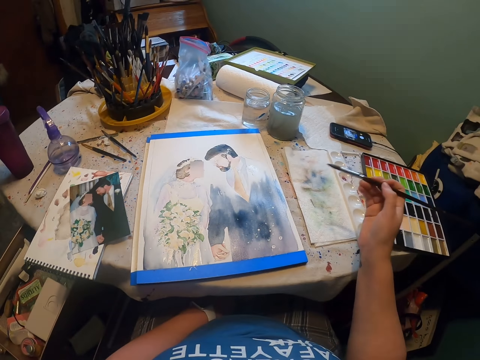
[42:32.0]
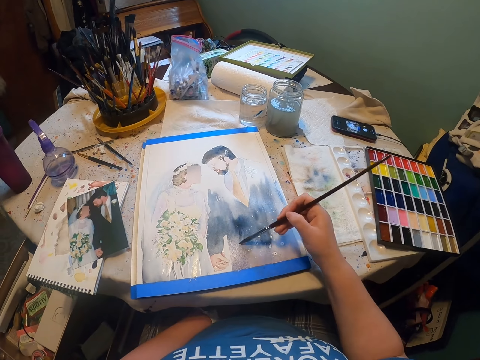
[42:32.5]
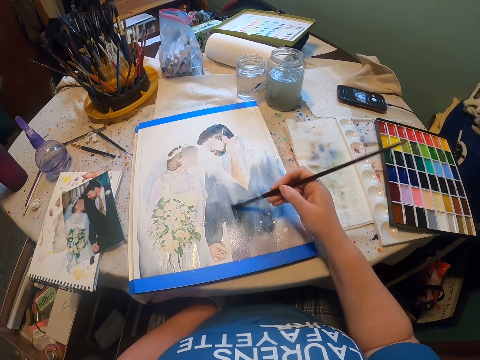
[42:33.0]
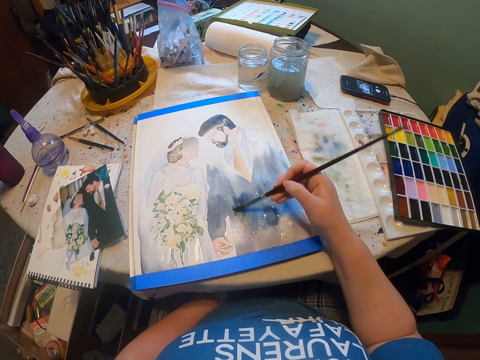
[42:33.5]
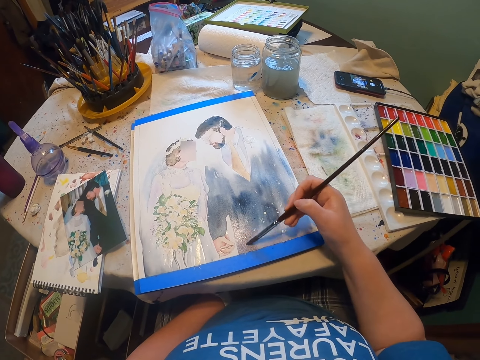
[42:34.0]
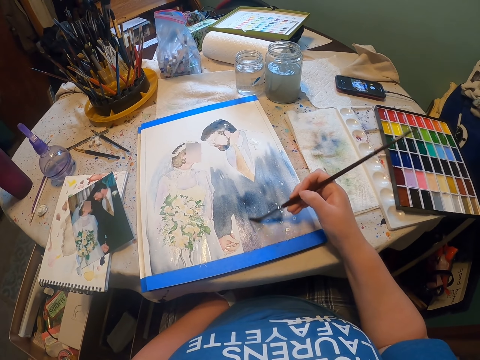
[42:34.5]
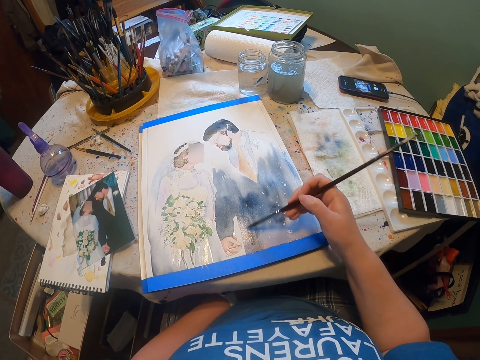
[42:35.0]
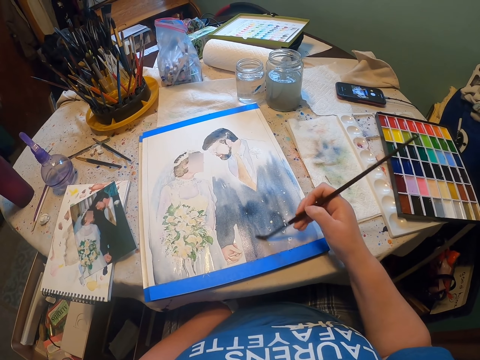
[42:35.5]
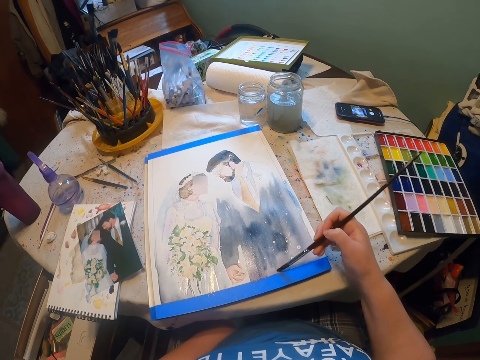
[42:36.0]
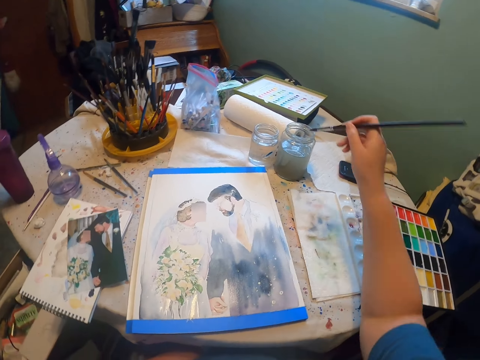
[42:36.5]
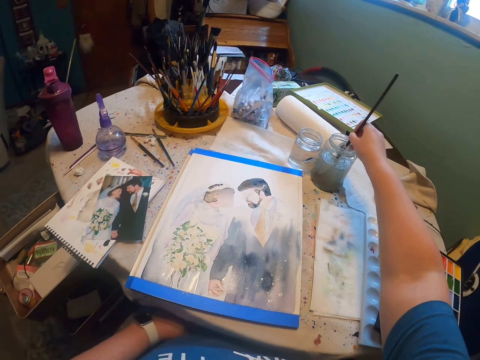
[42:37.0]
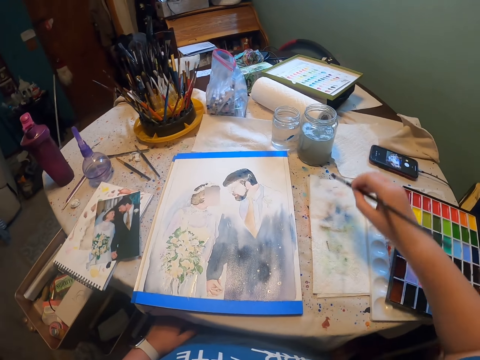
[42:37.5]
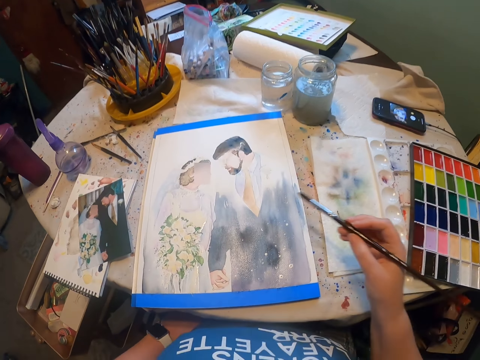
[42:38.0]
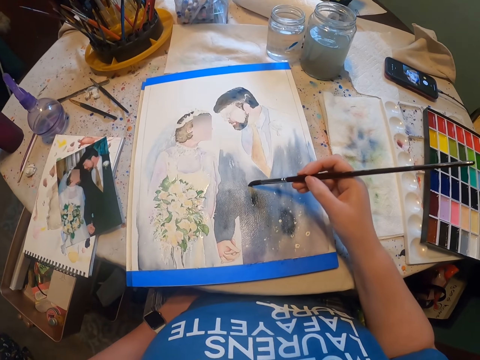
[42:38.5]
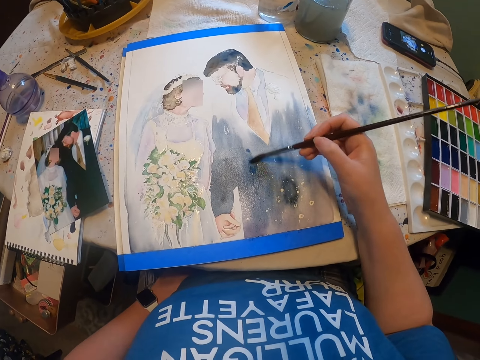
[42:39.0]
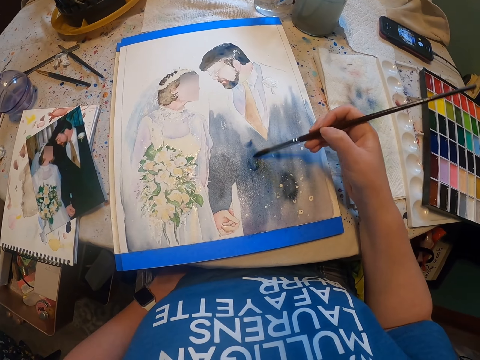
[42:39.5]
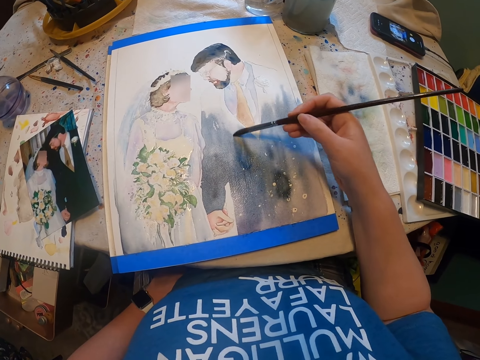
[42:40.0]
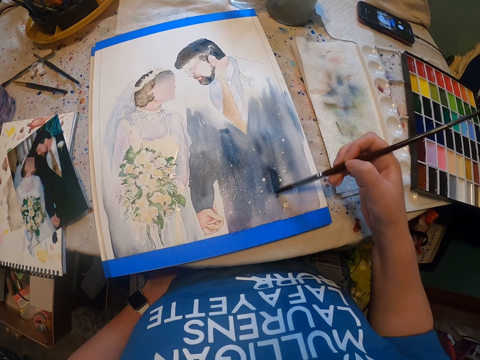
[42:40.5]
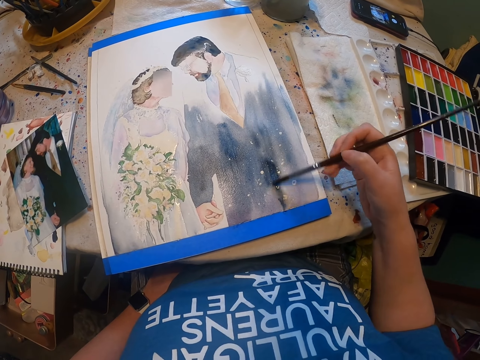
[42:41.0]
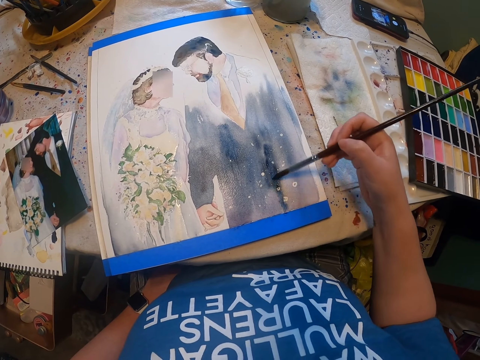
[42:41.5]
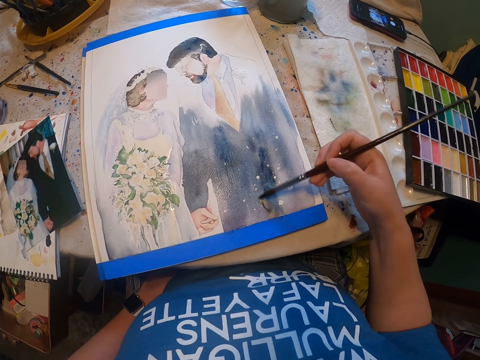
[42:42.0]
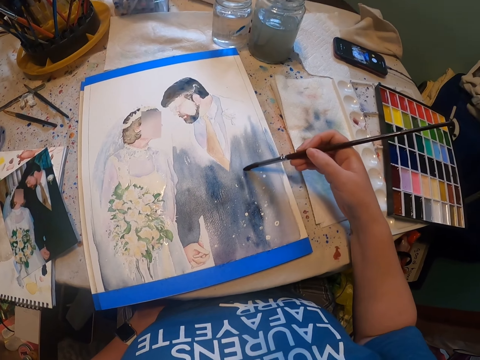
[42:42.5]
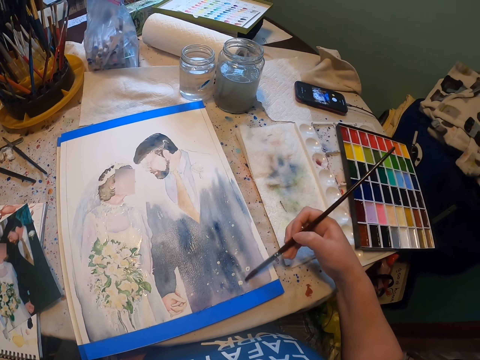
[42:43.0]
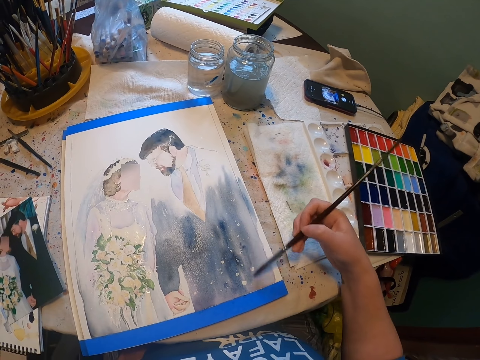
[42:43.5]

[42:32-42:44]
The camera wearer dips a paint brush in the water color. They paint the sketch with the paint brush.

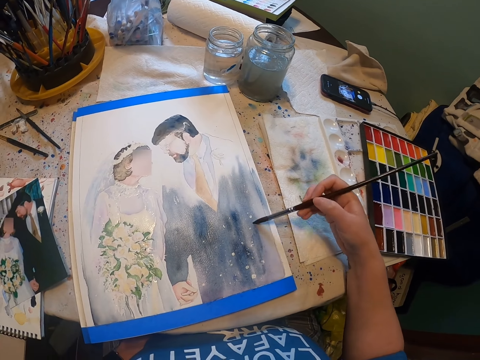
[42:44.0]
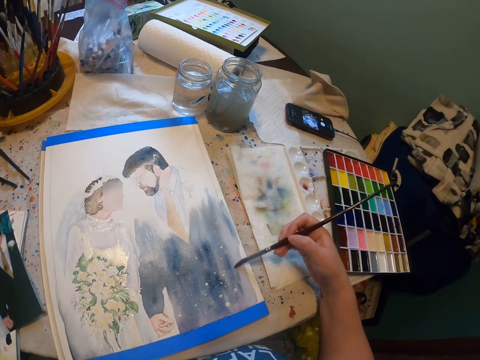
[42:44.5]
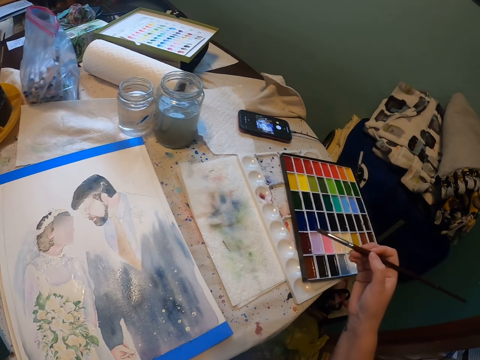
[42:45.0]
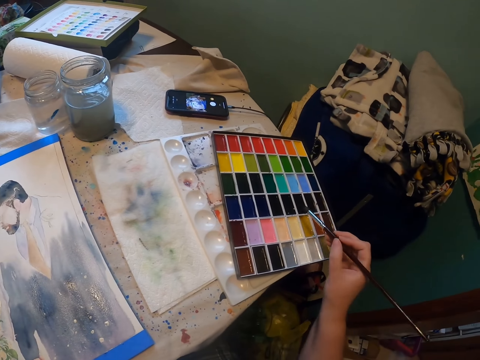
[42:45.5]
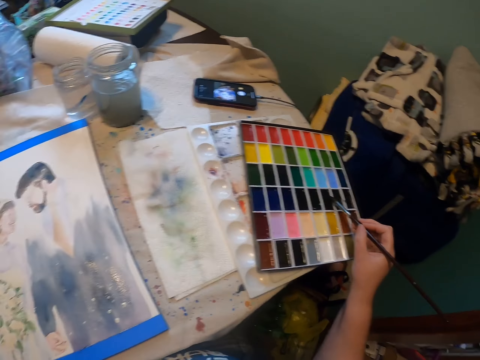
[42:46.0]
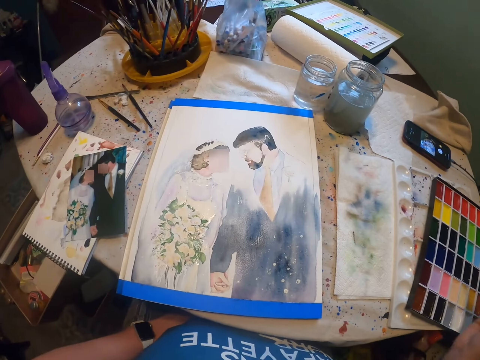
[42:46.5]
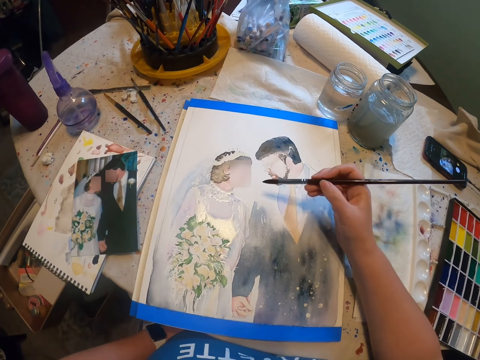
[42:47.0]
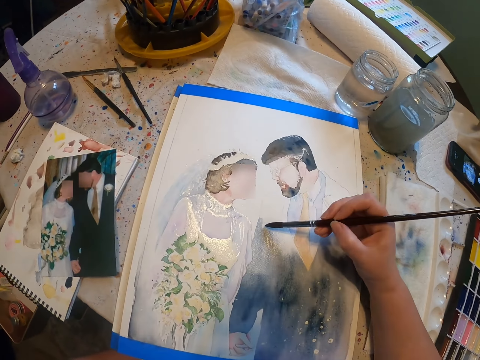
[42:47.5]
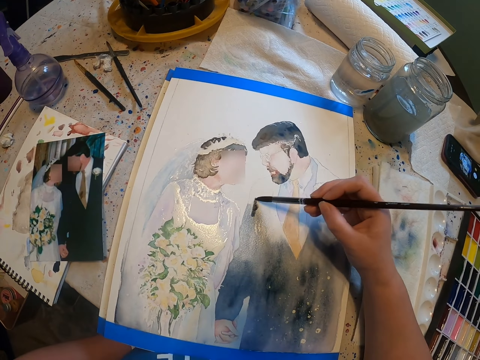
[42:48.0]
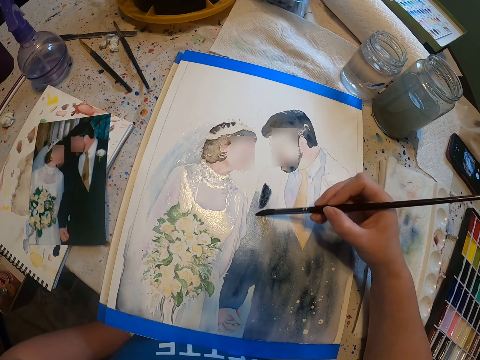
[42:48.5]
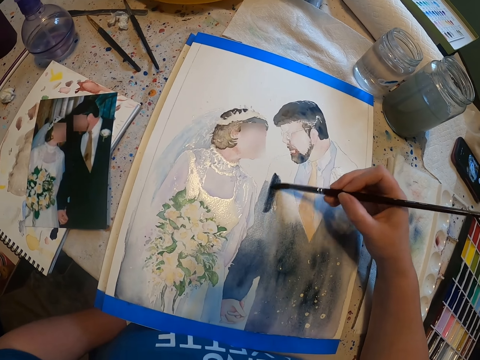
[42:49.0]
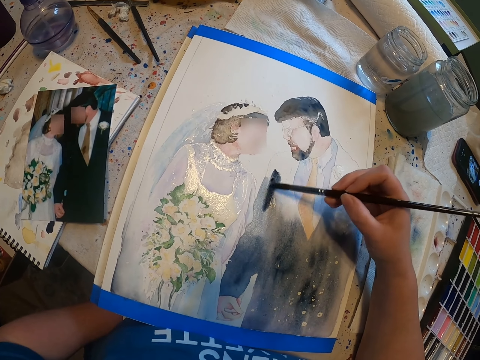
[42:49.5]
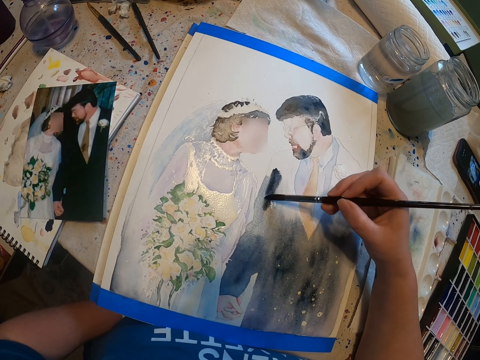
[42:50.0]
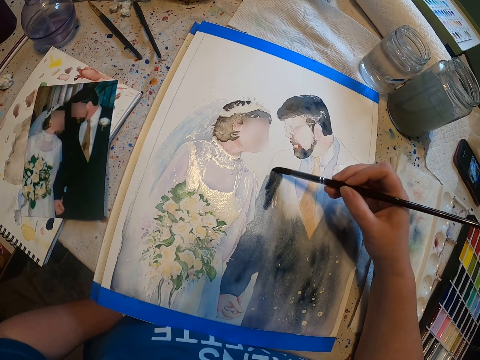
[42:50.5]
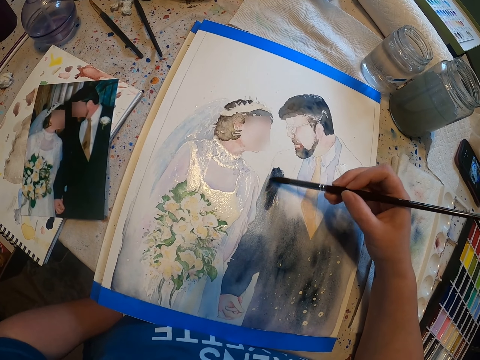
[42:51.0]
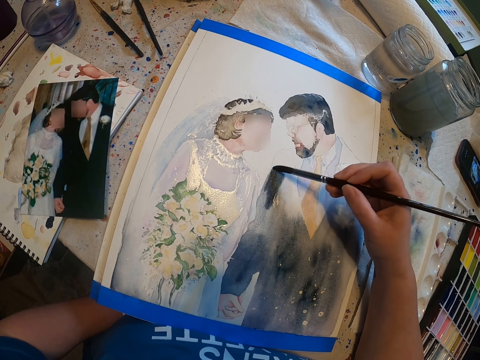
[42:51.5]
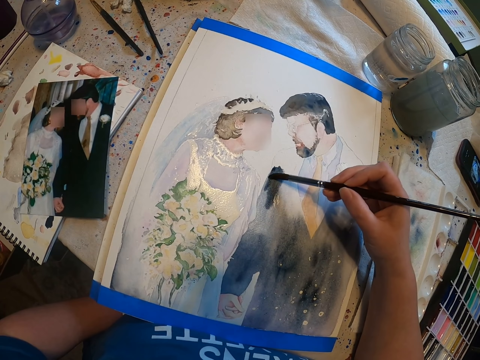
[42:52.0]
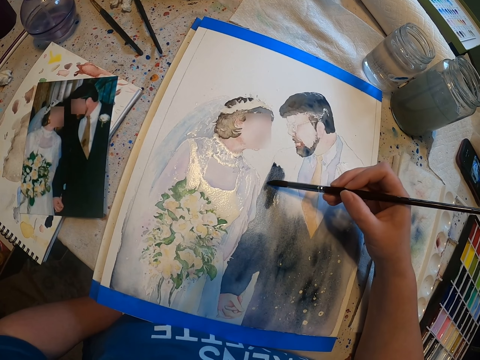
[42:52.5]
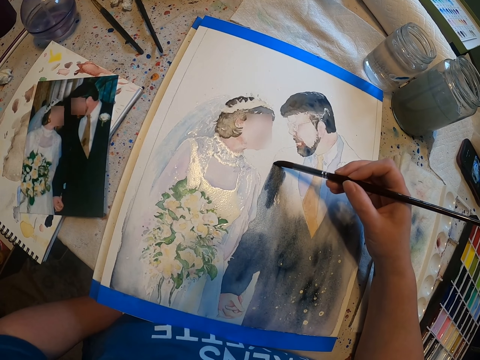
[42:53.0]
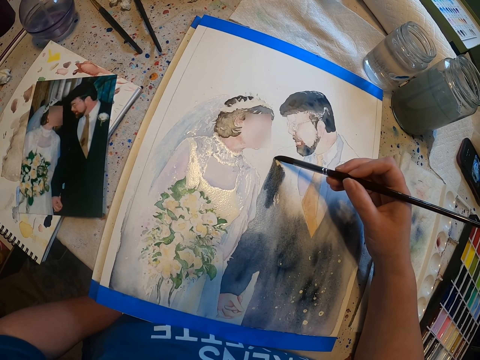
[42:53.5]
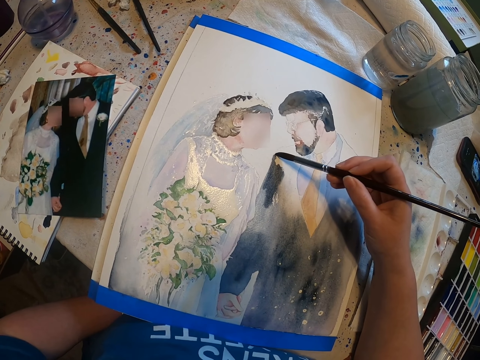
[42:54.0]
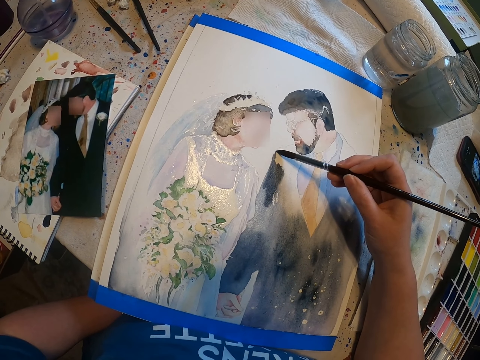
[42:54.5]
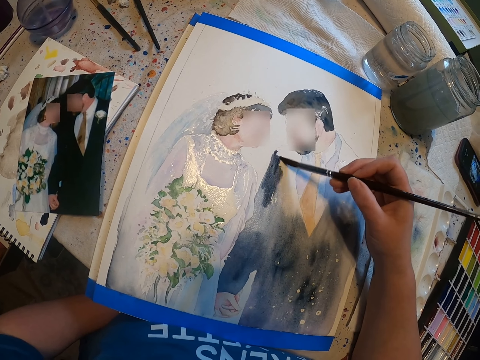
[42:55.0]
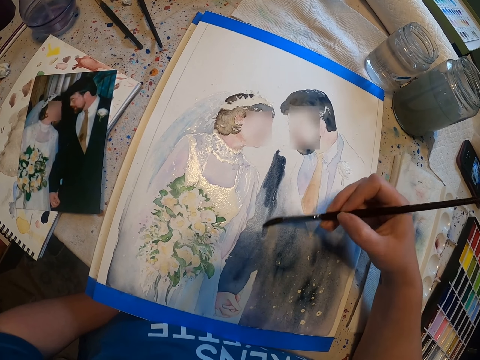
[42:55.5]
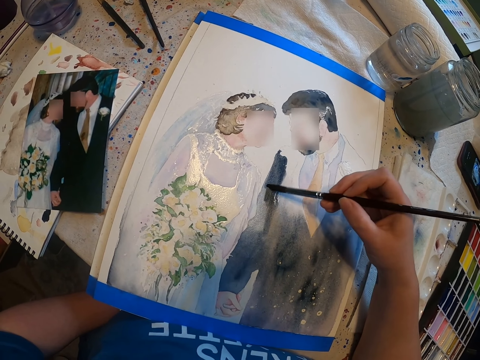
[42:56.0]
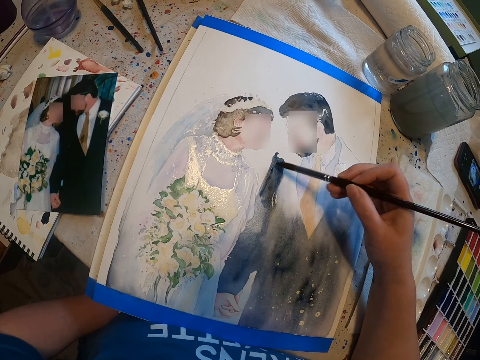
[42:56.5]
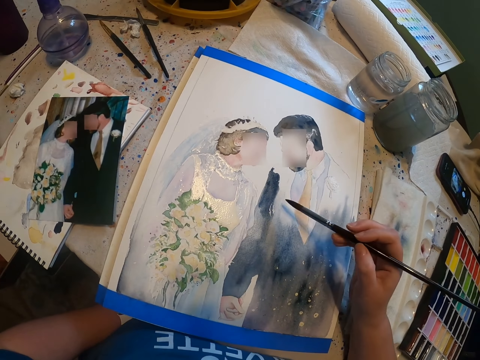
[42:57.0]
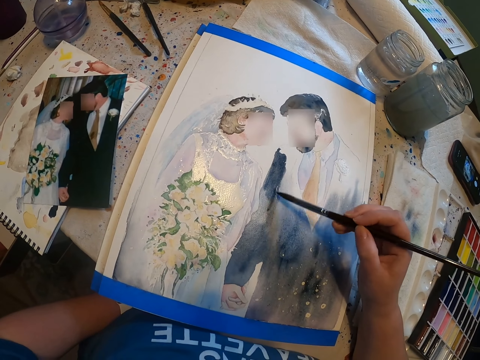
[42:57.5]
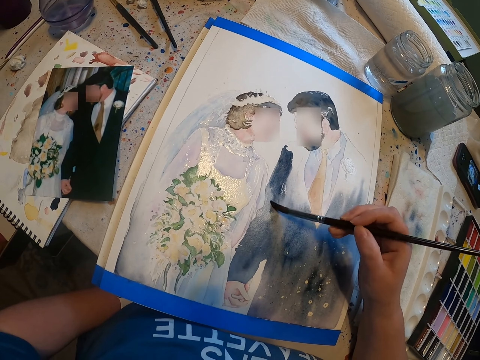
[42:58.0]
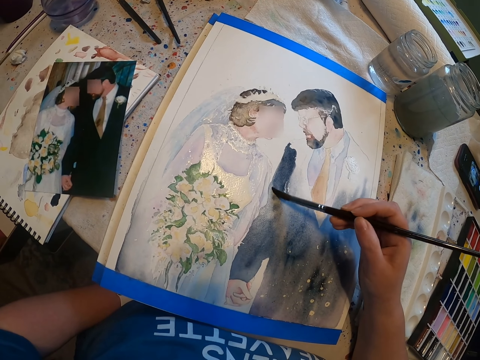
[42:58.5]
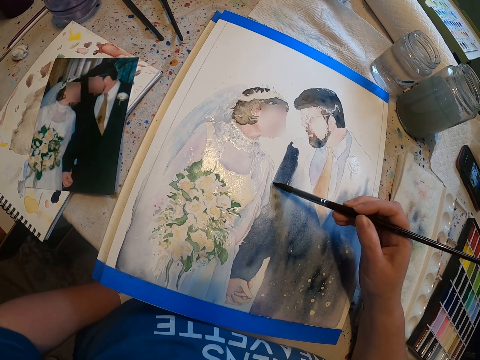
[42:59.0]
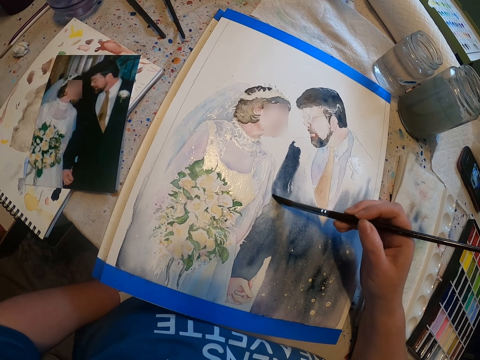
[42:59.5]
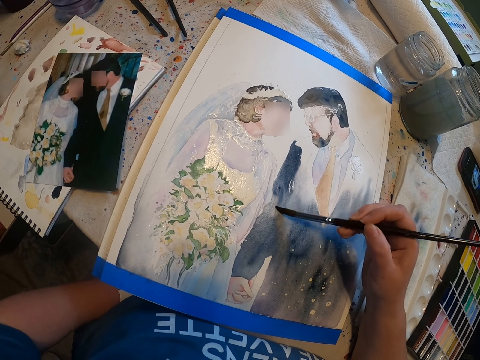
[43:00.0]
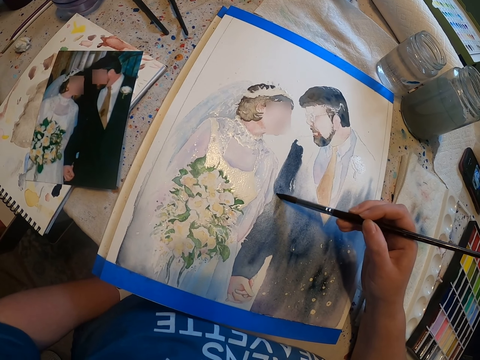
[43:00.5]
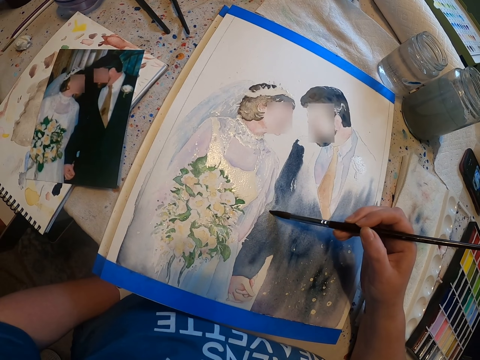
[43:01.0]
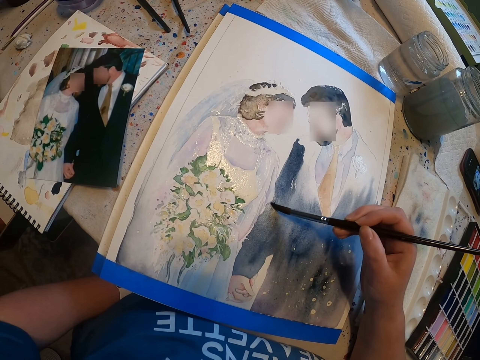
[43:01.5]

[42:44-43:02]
The camera wearer dips the brush in the paint. They paint the sketch with the paint brush.
